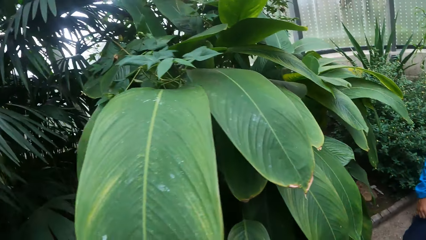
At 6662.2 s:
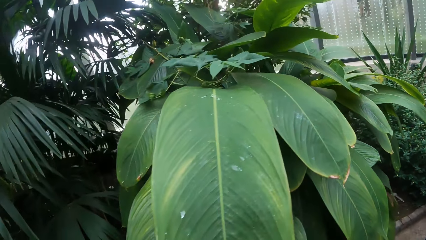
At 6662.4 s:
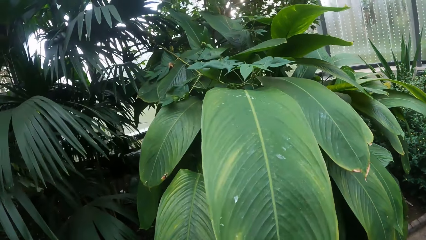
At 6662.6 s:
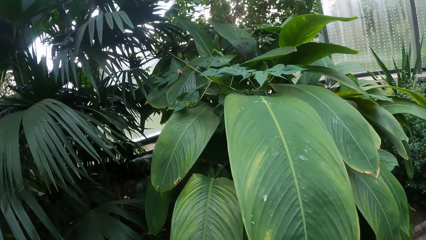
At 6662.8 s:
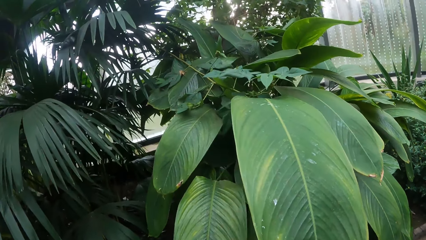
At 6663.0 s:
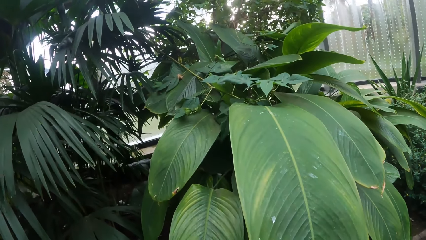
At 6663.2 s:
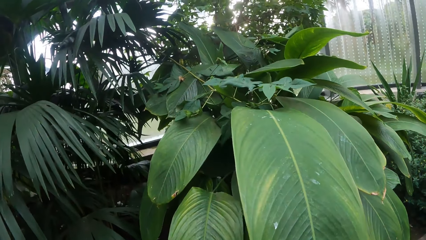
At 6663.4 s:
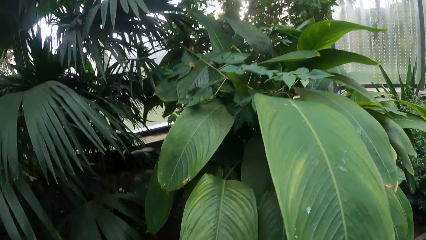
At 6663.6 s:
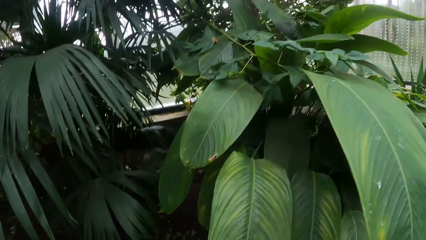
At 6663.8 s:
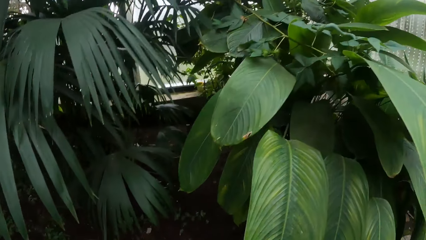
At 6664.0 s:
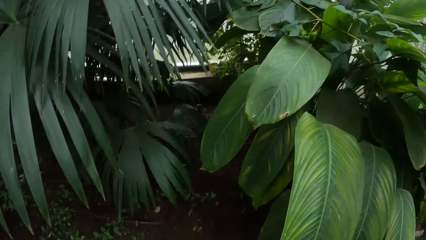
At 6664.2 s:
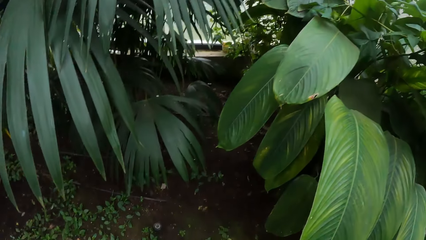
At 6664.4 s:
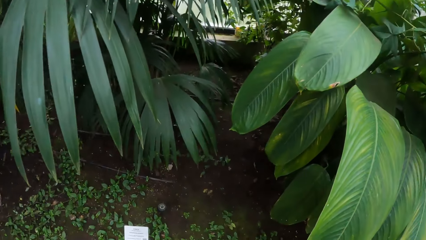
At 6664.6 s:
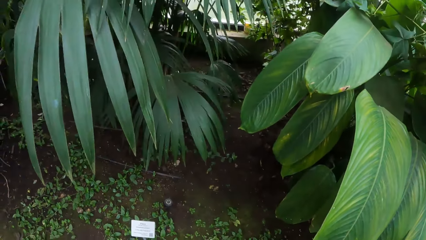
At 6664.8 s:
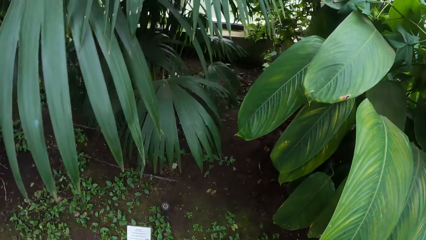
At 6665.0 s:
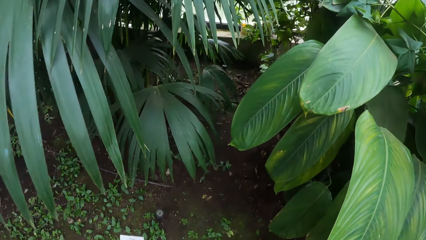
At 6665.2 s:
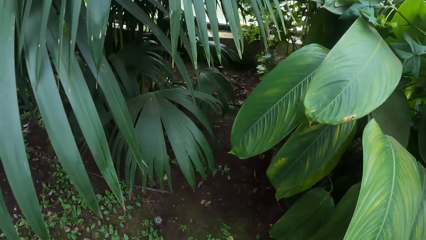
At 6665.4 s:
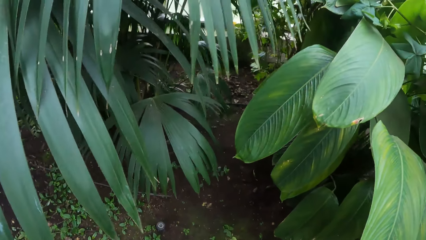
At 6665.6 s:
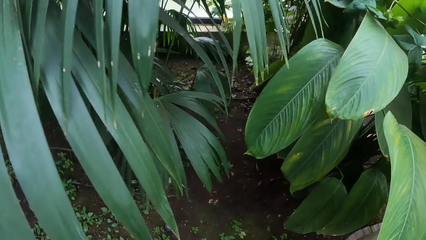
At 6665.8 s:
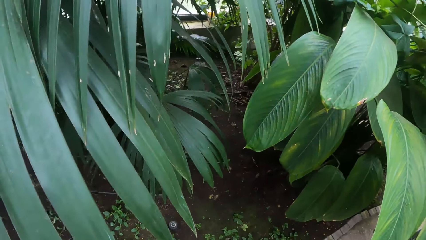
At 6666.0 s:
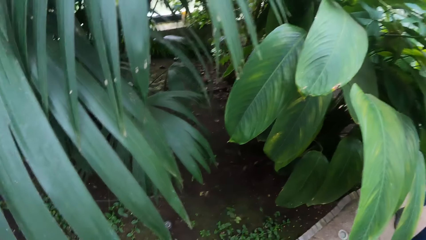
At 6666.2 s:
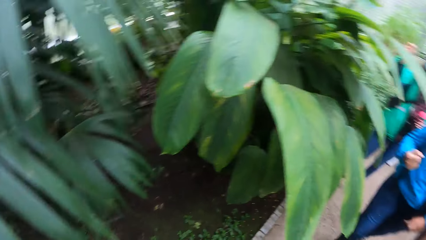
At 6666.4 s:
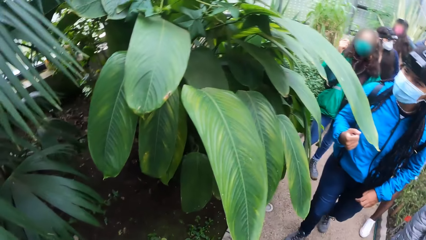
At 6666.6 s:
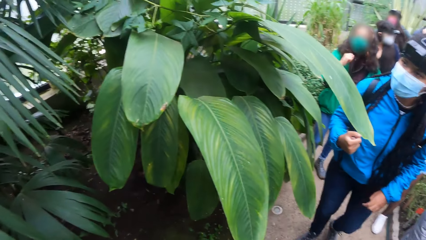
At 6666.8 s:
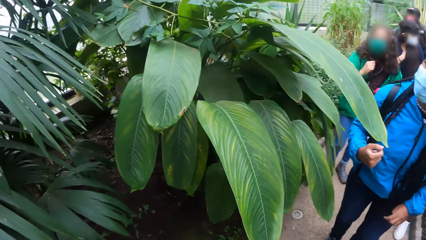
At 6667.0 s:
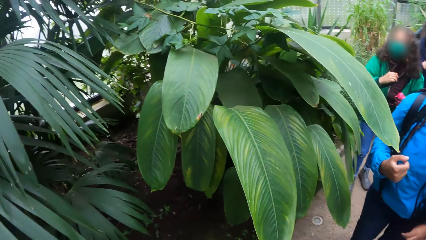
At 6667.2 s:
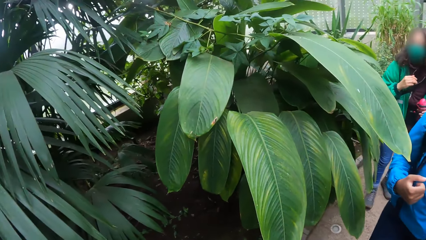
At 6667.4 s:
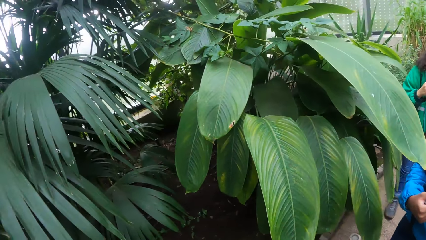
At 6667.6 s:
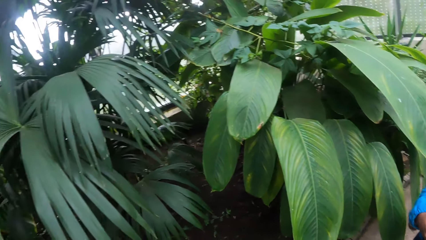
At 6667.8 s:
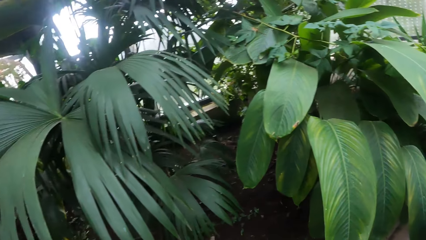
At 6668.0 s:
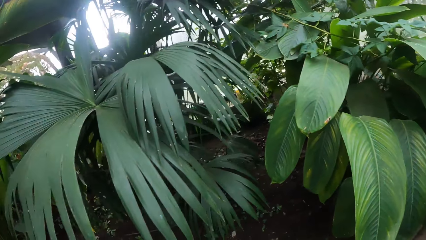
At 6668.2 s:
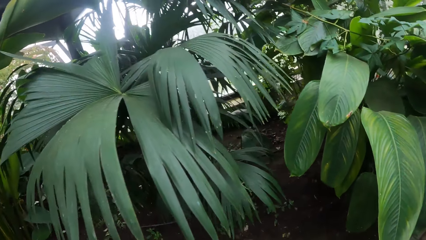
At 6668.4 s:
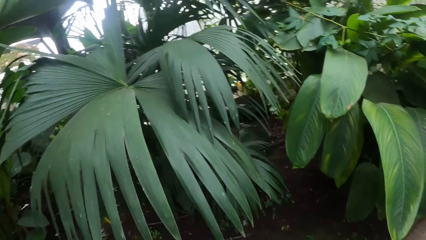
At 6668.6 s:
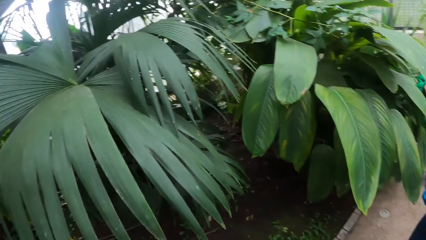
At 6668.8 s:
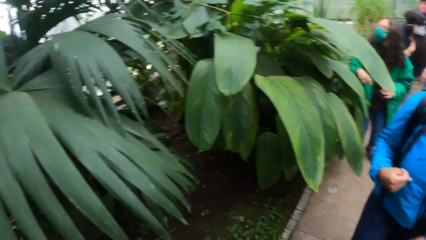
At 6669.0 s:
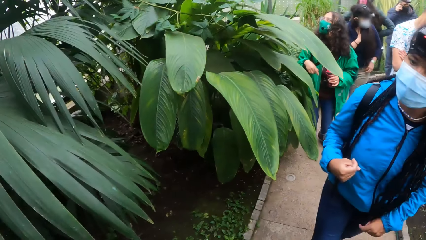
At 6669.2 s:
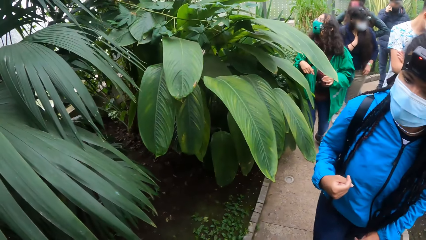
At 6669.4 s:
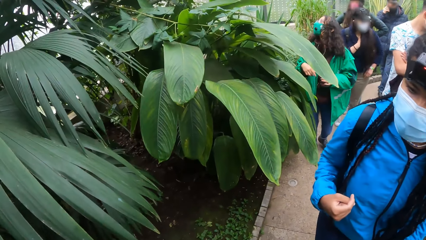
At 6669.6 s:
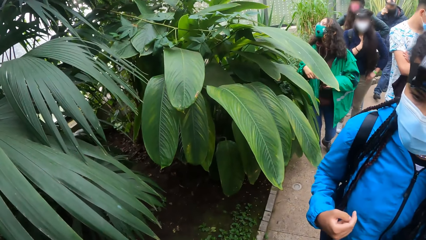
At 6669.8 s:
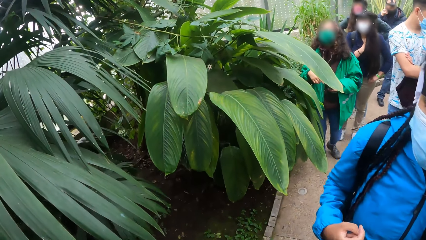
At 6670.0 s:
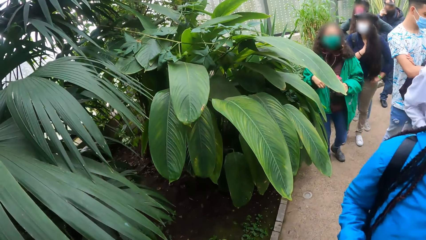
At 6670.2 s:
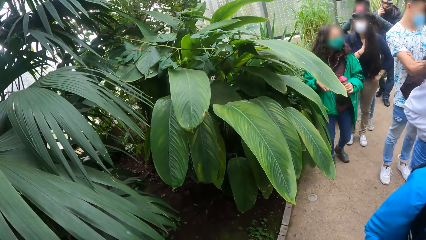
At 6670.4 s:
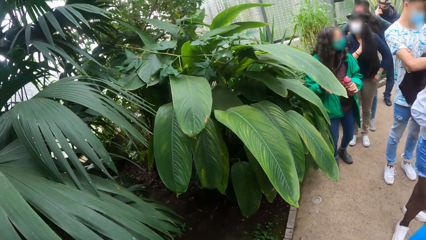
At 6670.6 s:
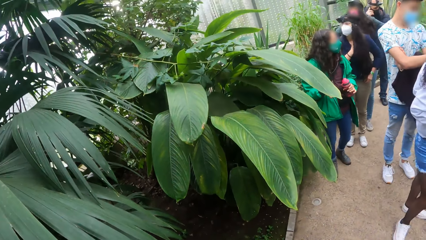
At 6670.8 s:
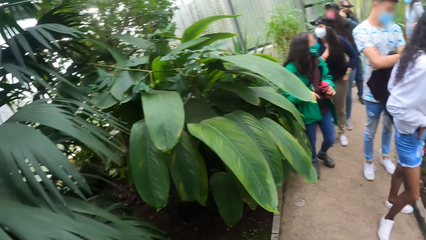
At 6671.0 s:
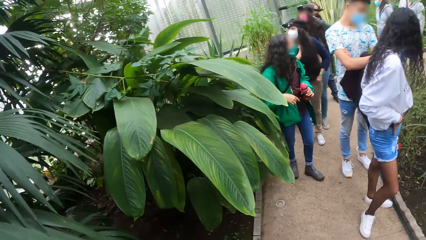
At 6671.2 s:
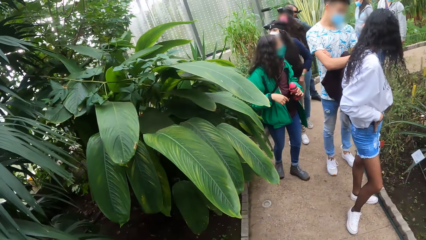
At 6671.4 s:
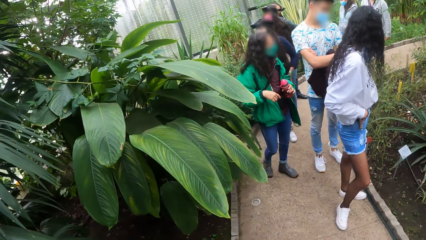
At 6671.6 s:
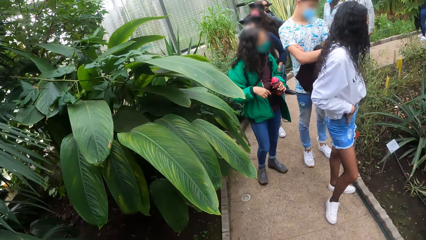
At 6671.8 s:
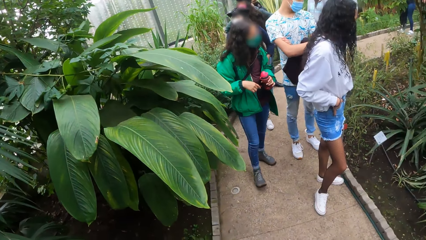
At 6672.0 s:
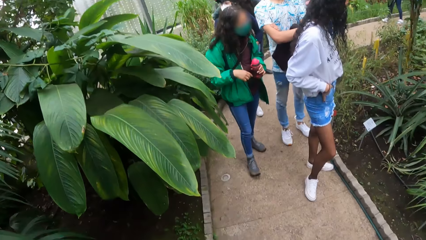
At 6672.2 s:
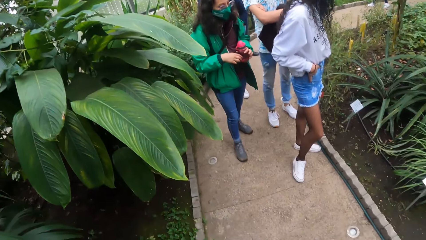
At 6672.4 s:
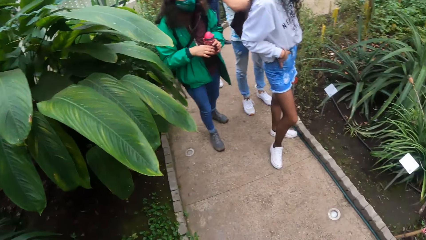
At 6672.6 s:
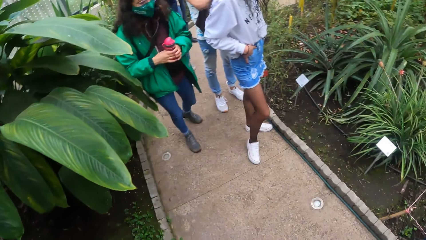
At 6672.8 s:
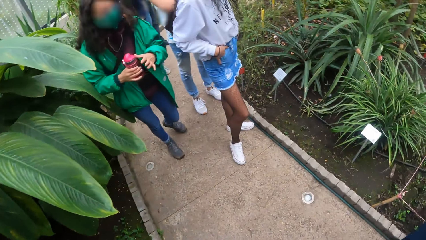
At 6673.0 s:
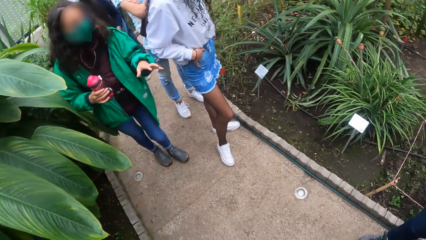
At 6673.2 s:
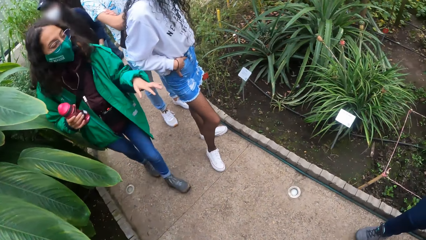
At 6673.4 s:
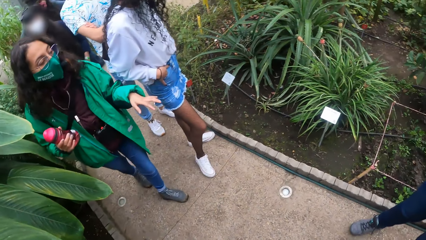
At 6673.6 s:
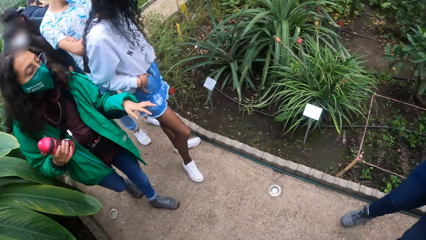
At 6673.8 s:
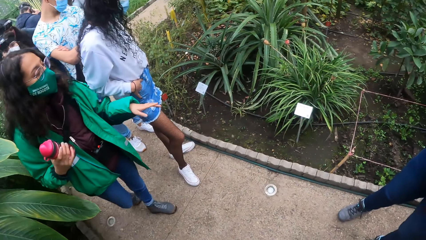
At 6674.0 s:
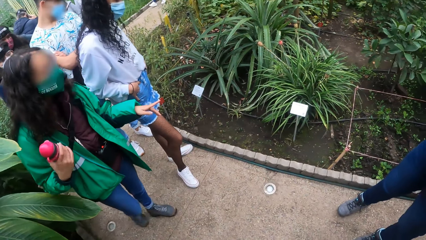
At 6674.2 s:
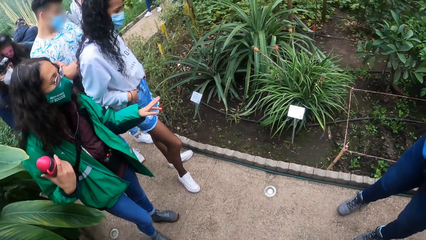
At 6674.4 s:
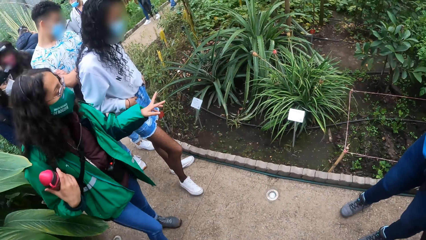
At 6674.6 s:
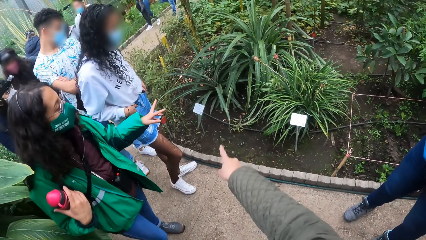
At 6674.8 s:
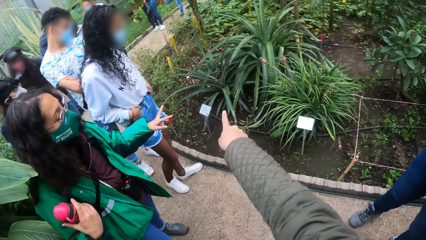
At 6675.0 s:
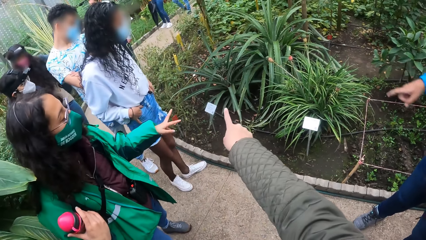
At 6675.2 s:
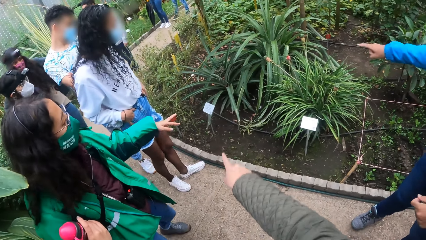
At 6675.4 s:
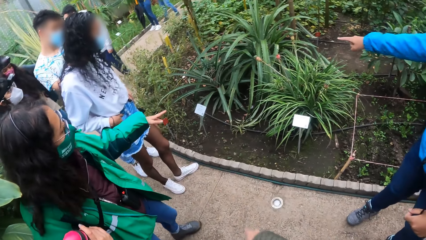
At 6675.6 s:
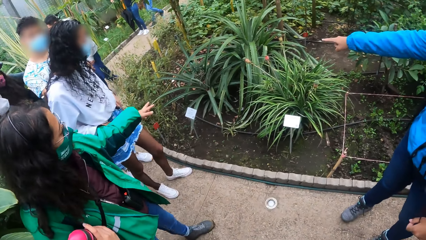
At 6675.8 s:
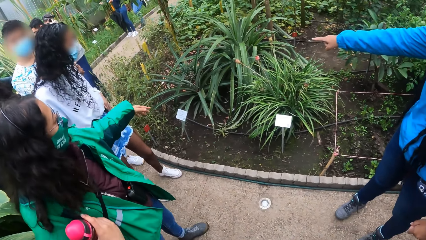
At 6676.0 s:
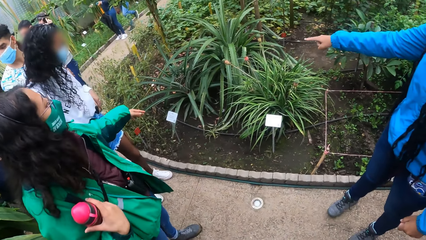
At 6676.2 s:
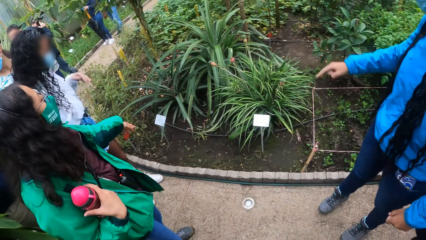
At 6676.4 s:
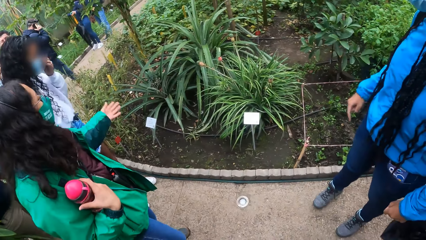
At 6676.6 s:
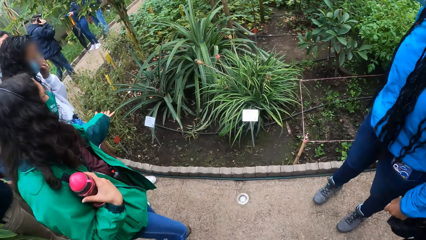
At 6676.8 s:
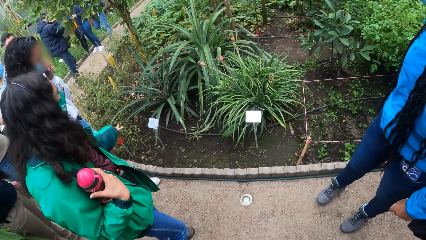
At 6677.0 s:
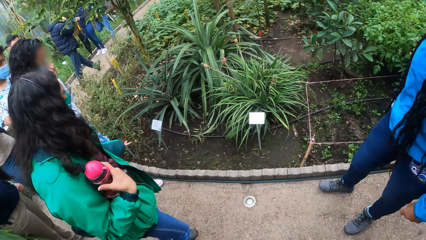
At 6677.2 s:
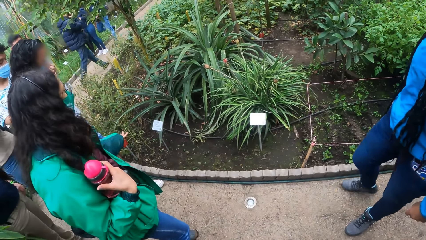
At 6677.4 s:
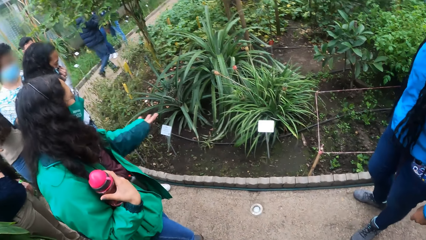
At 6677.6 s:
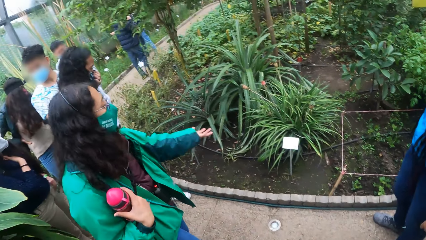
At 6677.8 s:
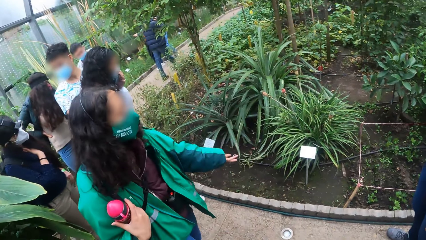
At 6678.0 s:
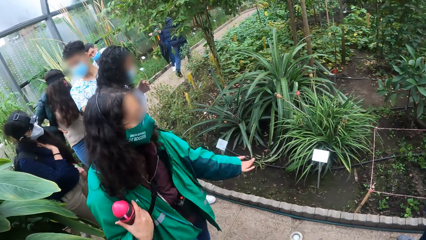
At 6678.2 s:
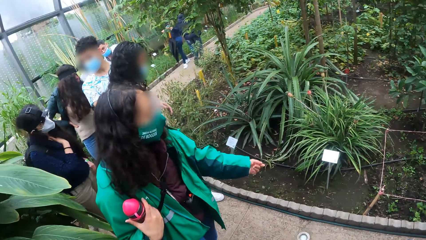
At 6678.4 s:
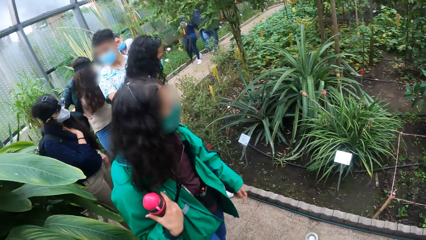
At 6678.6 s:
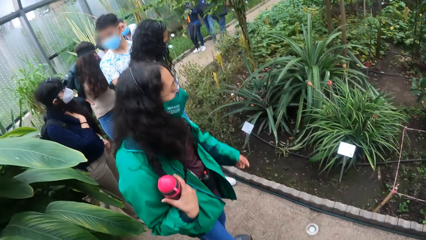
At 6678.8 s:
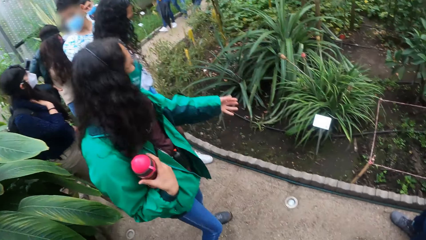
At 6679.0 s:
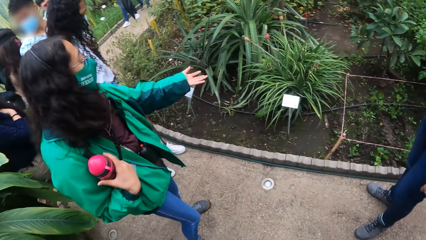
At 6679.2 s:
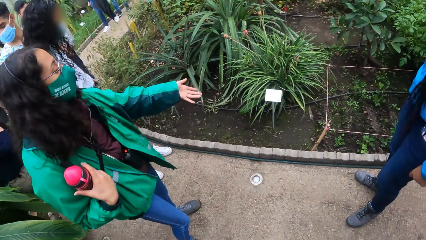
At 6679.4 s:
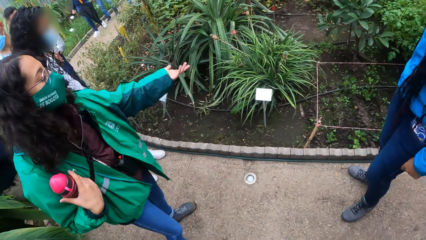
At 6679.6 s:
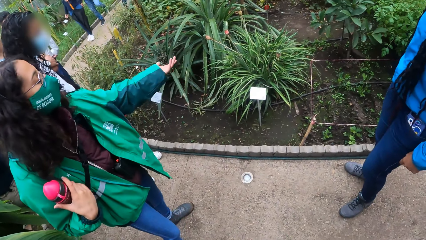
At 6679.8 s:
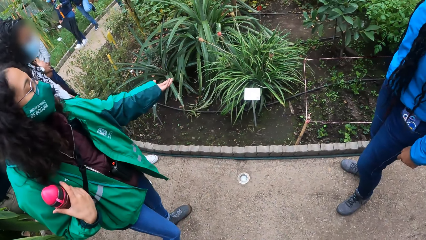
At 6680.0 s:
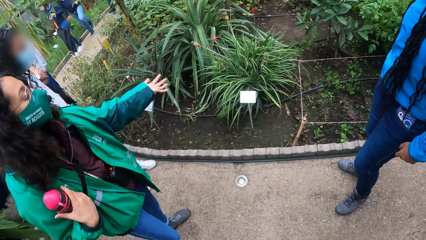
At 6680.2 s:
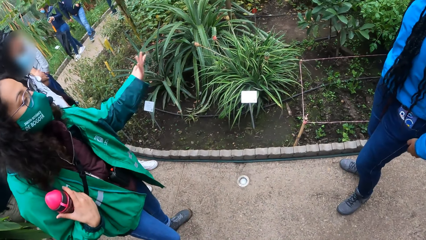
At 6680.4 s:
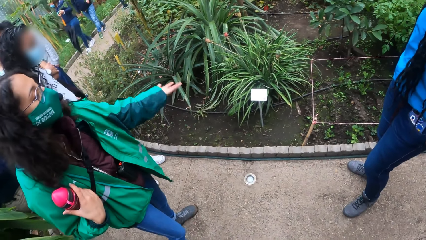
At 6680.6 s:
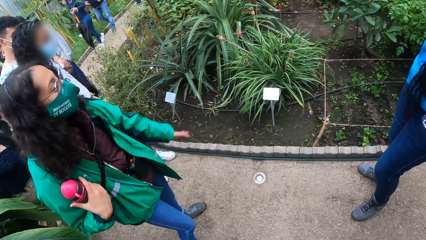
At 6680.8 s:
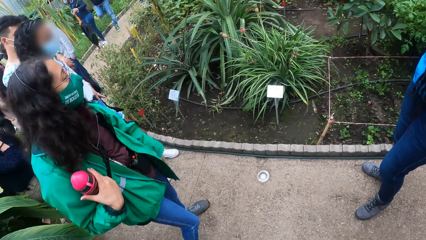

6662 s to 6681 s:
The camera wearer looks around the garden. The girl makes gestures with her left hand. The camera wearer points to a plant with her right hand. Another girl points to a plant with her right hand. An instructor addresses the students.
